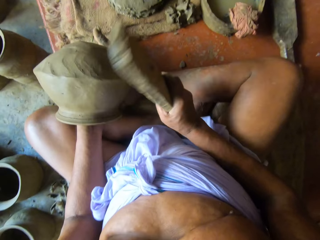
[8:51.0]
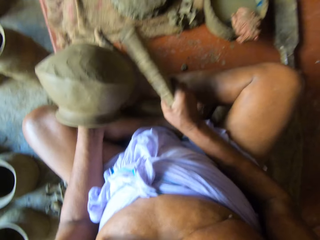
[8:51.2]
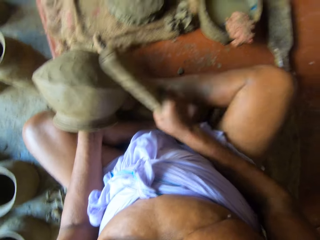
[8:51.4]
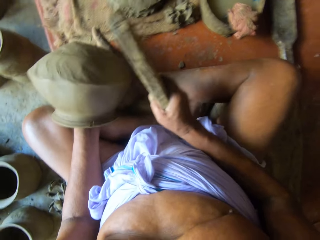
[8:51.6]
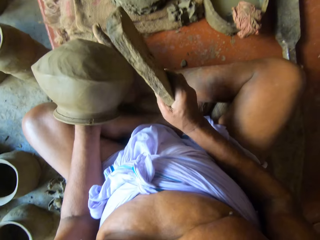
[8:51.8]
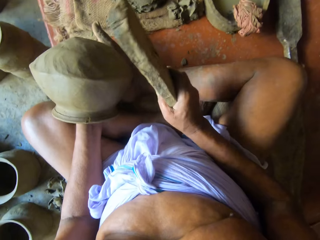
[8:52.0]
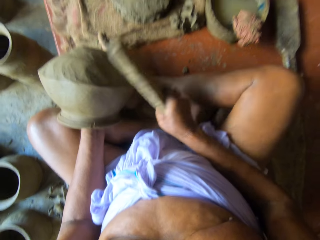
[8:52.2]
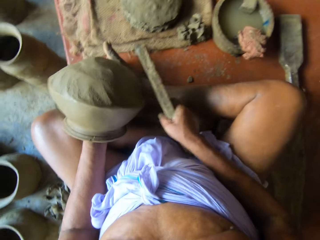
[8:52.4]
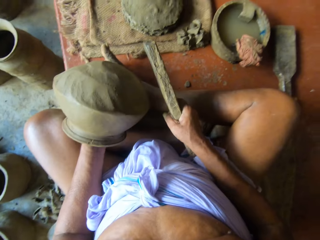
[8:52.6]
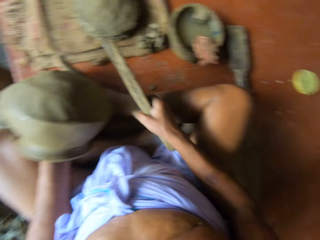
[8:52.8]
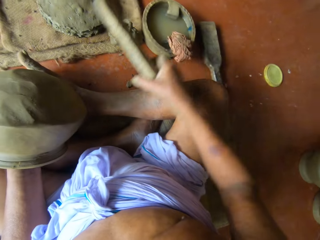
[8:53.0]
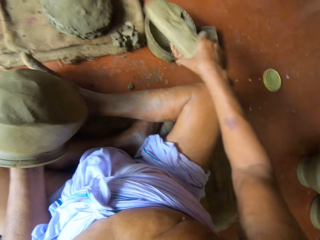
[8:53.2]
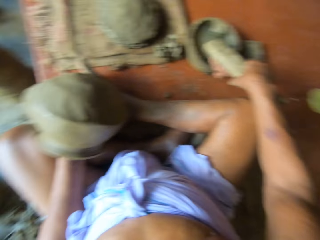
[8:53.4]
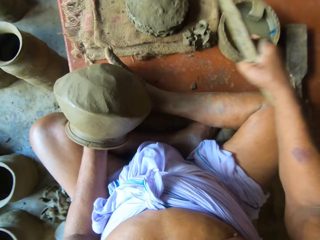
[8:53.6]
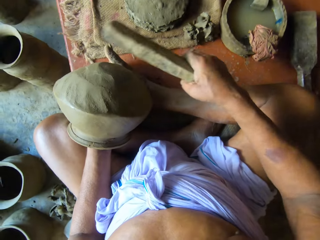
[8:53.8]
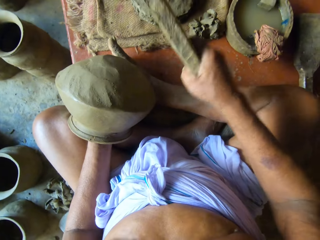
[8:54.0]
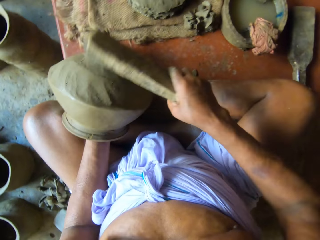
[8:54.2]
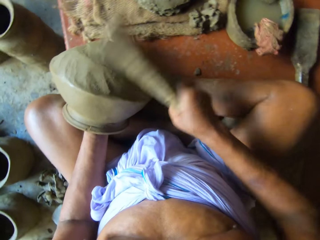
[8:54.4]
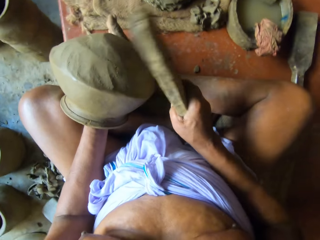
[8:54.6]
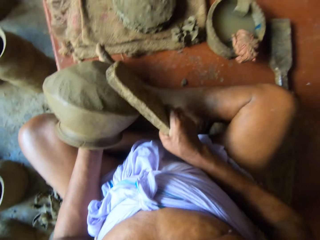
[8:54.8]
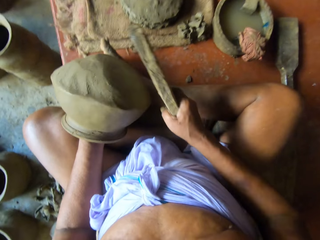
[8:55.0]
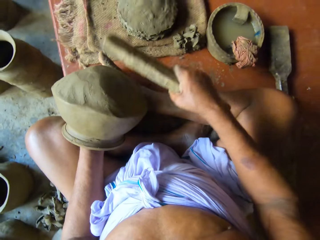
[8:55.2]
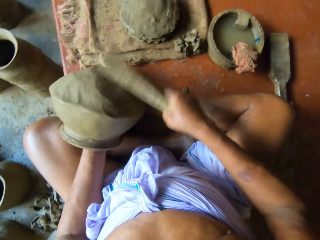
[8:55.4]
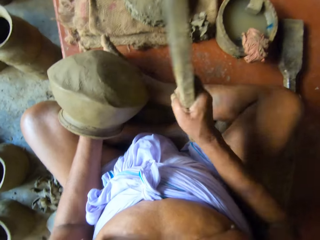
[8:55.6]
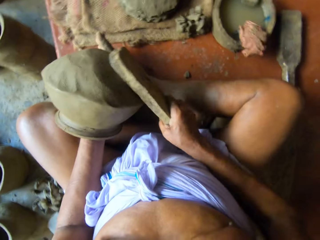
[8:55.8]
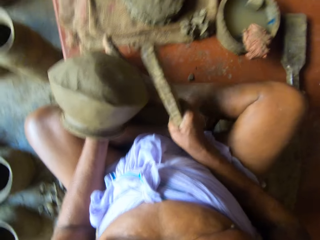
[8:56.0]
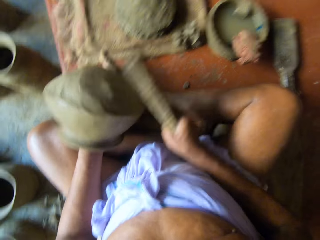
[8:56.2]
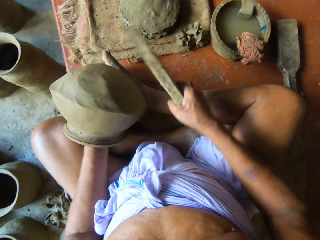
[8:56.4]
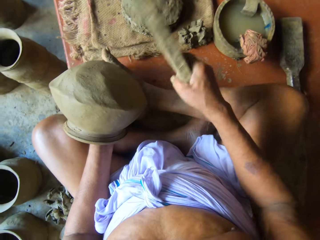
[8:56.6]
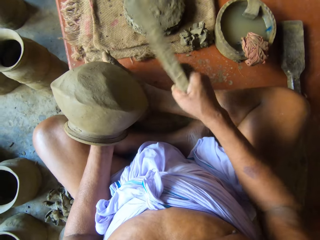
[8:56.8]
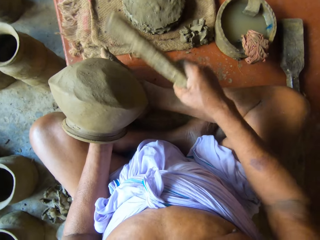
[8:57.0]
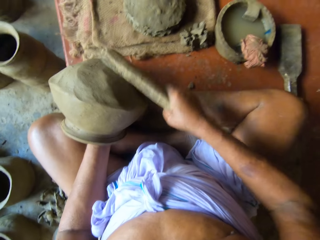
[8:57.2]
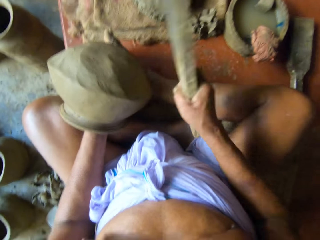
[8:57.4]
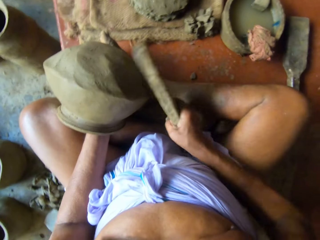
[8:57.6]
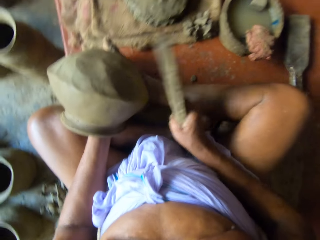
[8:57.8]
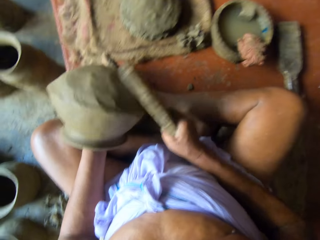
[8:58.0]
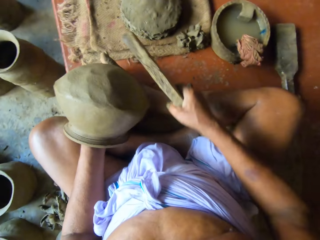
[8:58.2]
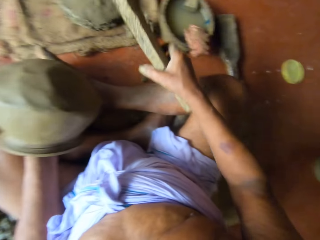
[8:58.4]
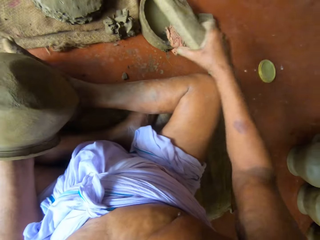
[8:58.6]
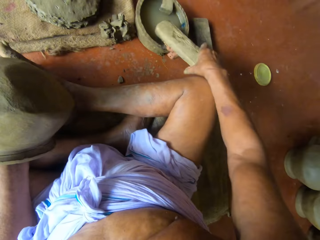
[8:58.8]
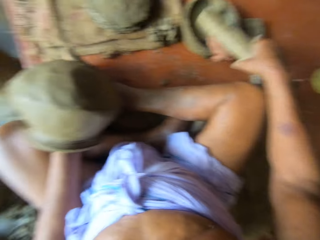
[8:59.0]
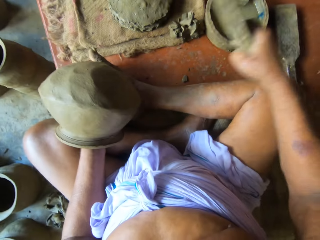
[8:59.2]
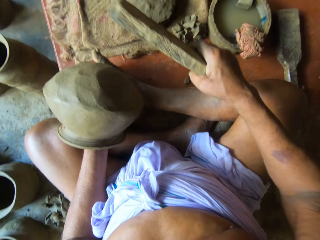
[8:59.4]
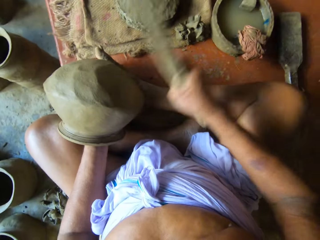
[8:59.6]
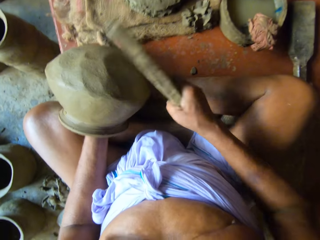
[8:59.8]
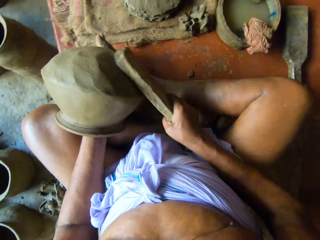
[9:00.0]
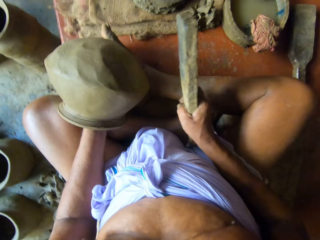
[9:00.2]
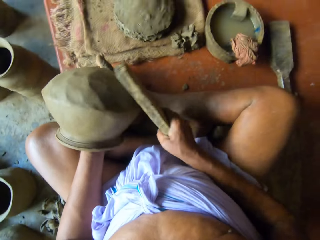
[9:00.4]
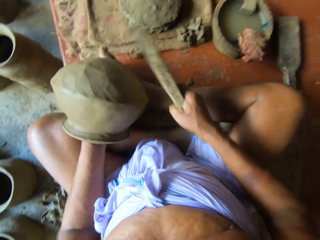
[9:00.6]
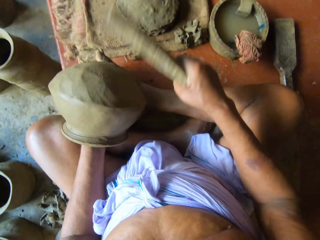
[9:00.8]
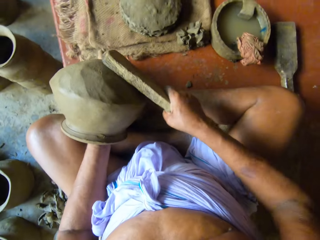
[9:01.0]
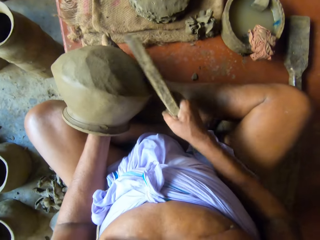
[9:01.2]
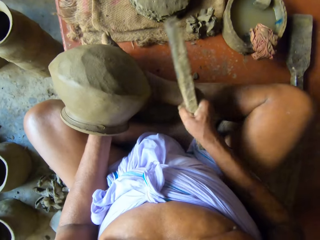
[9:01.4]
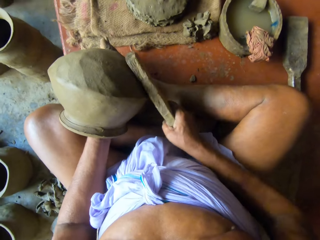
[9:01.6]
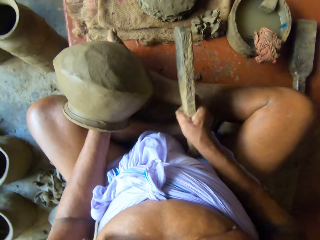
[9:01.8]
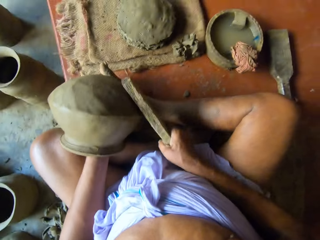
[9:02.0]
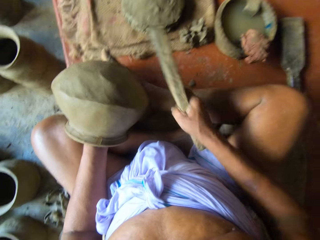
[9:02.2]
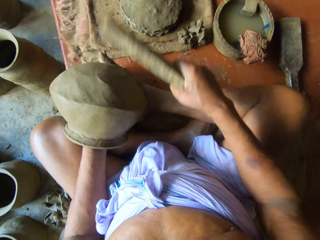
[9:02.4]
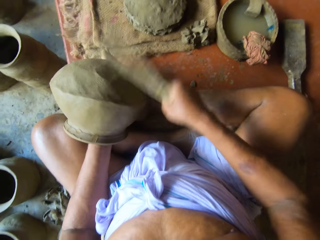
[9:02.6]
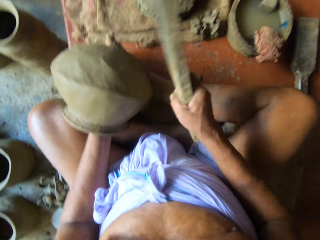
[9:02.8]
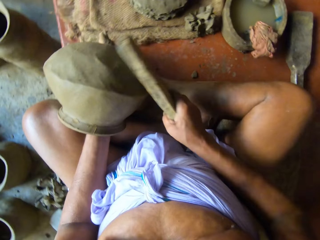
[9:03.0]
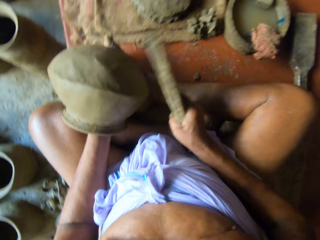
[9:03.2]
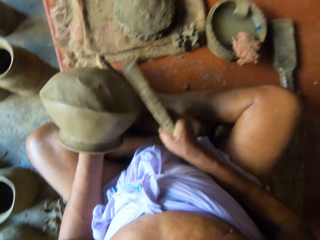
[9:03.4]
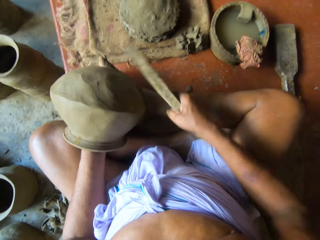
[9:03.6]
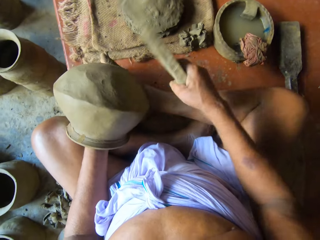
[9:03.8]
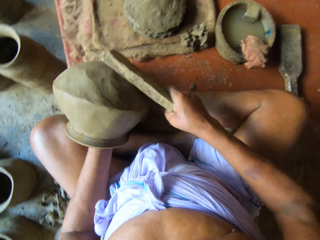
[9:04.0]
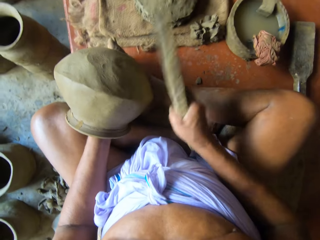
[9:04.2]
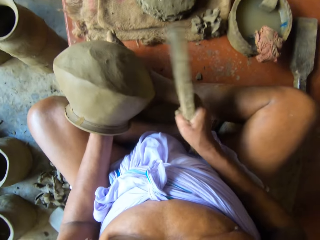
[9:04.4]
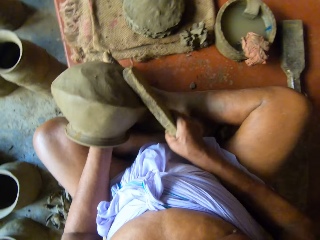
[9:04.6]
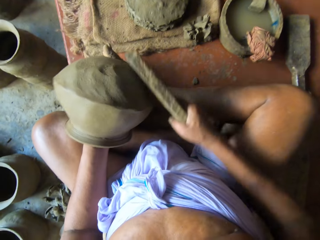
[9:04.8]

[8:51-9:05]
The camera wearer touches the rag on the edge of the bowl with the wood in his right hand. He hits the bottom of the pottery with the wood in his right hand. He places the wood on a wet piece of cloth. He spins the pottery with his left hand. He hits the bottom of the pottery with the wood in his right hand. He touches the rag on the edge of the bowl with the wood in his right hand. He places the wood on the wet piece of cloth. He hits the bottom of the pottery with the wood in his right hand.

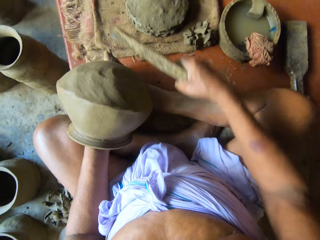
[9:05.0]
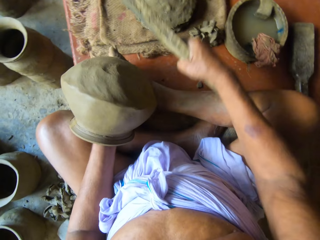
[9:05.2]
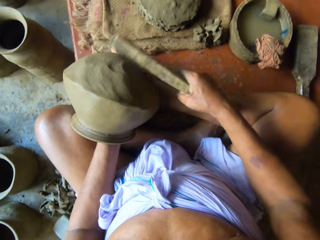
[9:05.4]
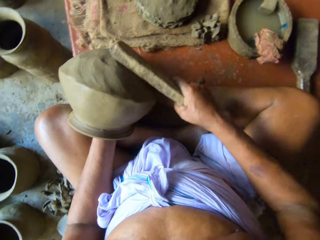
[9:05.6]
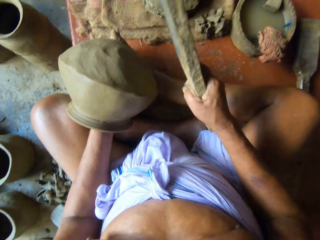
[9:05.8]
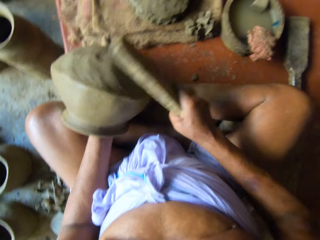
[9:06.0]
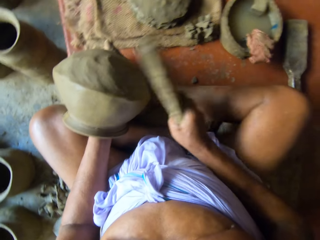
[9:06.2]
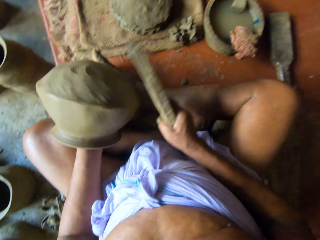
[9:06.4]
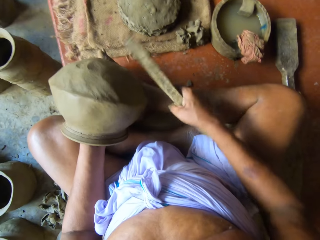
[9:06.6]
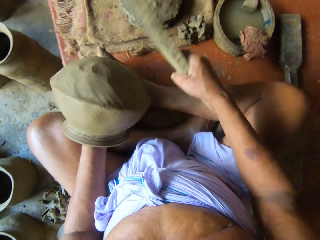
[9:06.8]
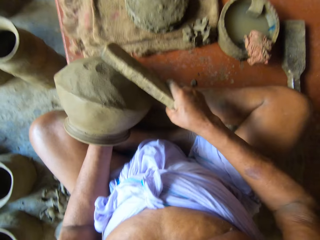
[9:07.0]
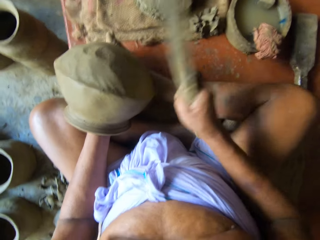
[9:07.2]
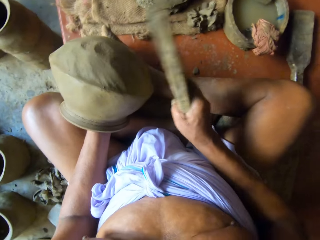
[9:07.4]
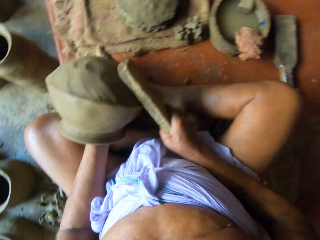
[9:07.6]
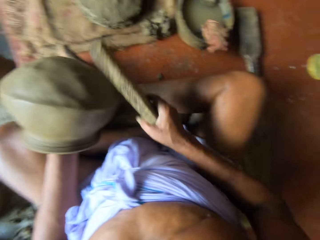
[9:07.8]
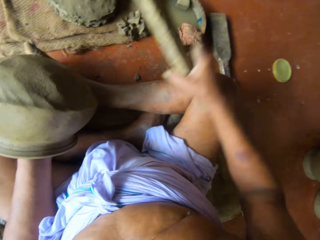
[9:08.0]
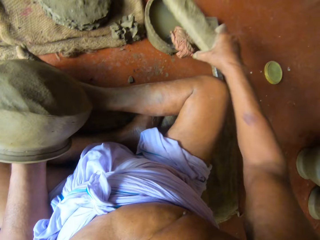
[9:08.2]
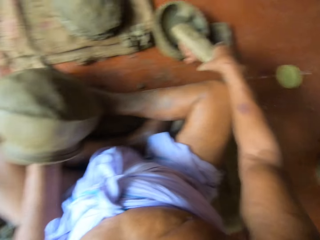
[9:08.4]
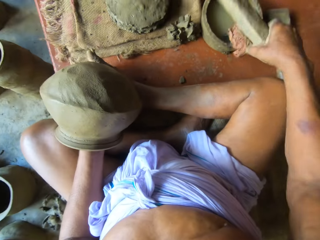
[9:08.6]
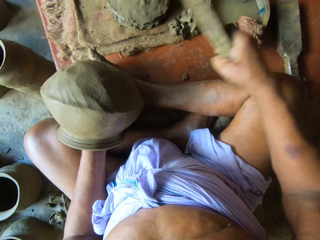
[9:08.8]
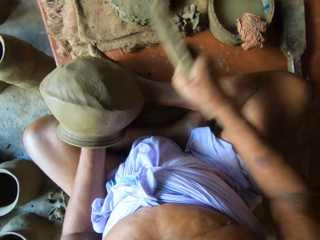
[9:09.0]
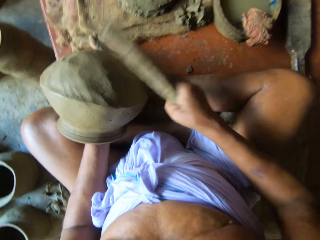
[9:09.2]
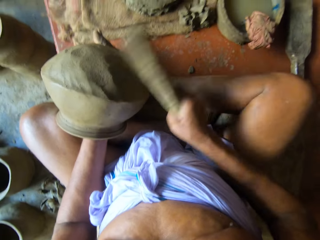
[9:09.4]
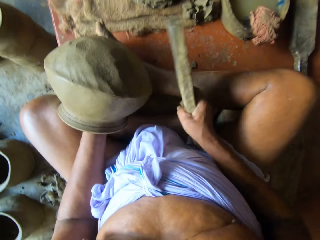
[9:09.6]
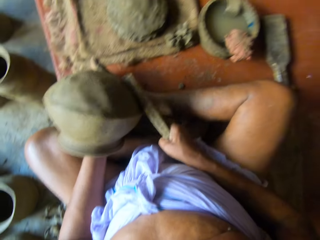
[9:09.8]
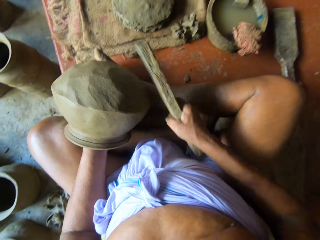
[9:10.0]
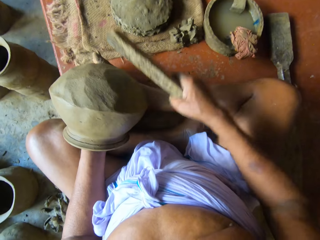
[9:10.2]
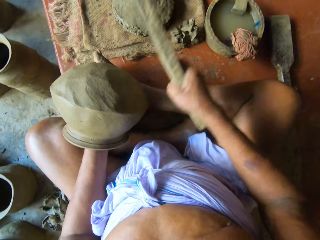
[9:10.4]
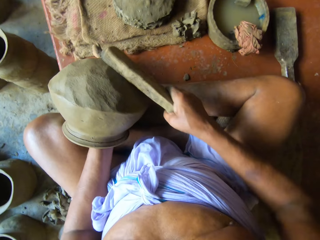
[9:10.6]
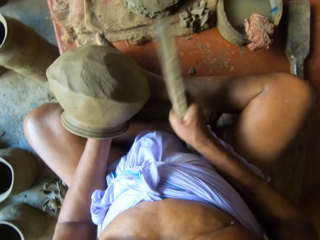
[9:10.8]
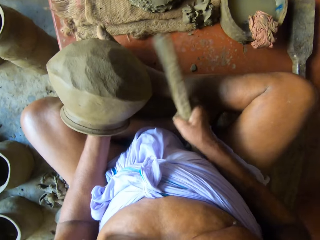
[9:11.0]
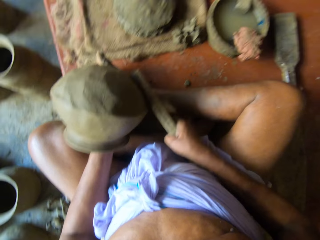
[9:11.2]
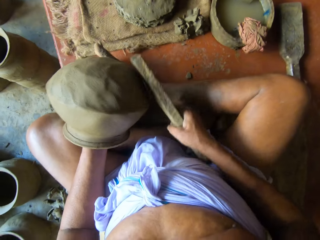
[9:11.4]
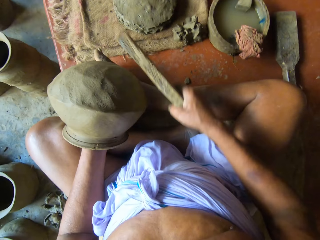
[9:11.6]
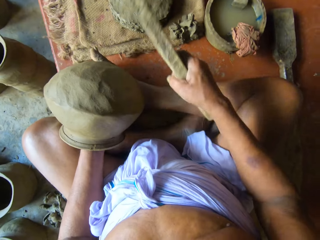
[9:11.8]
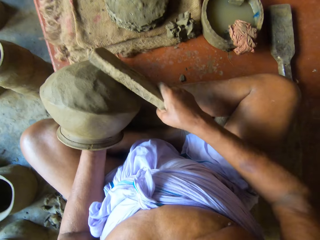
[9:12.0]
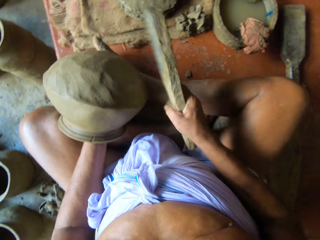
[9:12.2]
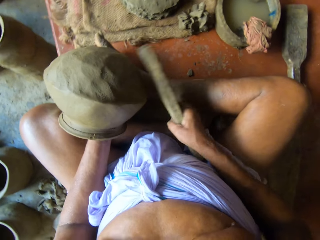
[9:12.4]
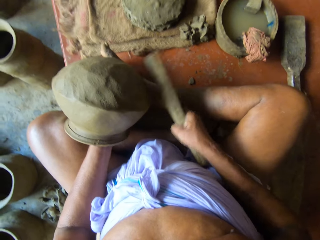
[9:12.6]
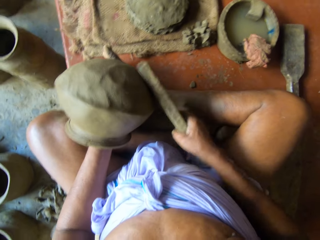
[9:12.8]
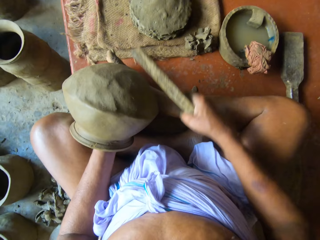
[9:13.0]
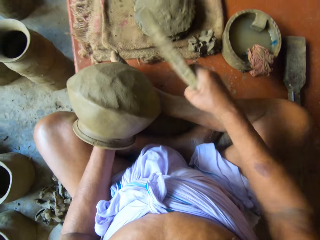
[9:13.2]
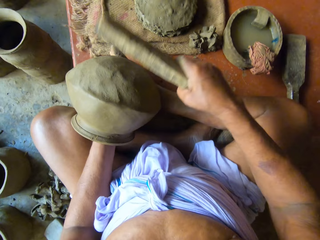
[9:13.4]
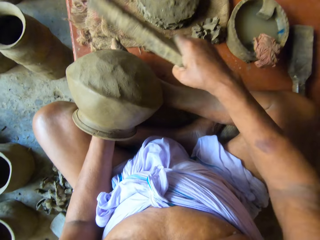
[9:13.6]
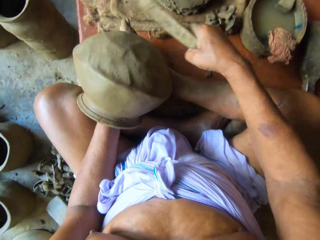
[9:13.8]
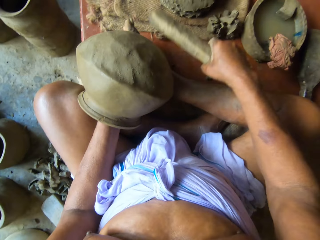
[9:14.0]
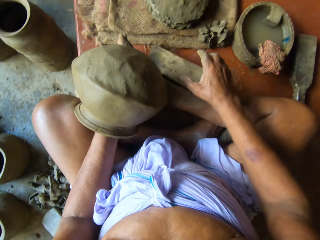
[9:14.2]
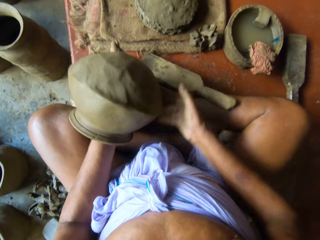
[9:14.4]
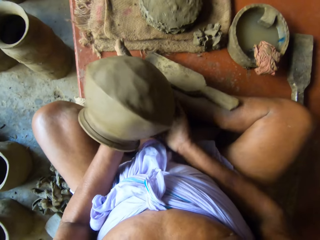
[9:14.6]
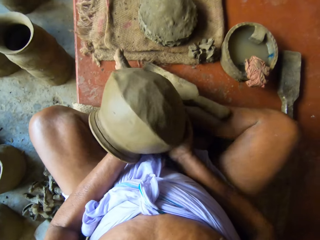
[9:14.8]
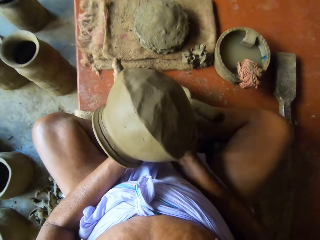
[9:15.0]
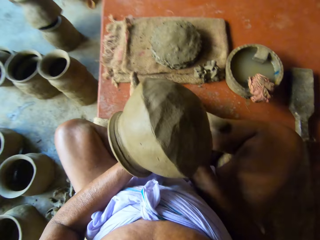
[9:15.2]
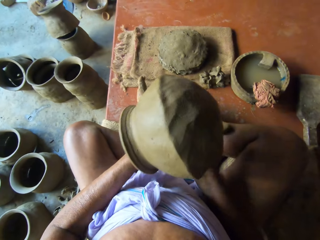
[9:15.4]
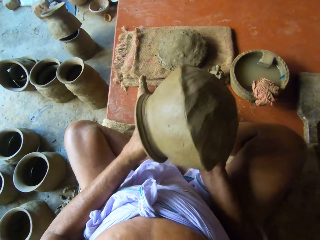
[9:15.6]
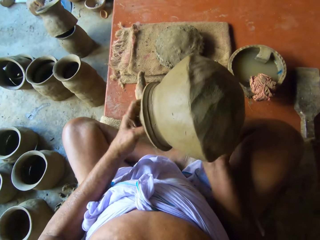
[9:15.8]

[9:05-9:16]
The camera wearer touches the rag on the edge of the bowl with the wood in his right hand. He places the wood on a wet piece of cloth. He hits the bottom of the pottery with the wood in his right hand. He spins the pottery with his left hand. He hits the bottom of the pottery with the wood in his right hand. He drops the wood in his right hand on the floor. He passes the pottery from his left hand to his right hand.
